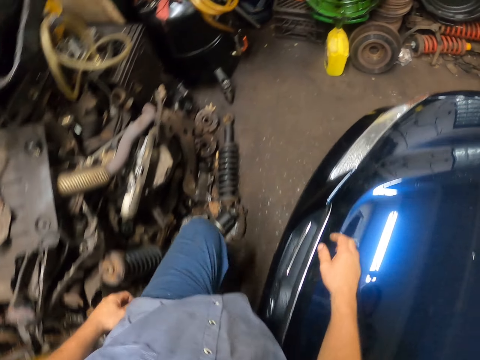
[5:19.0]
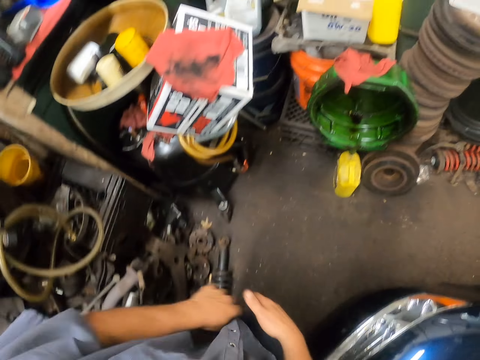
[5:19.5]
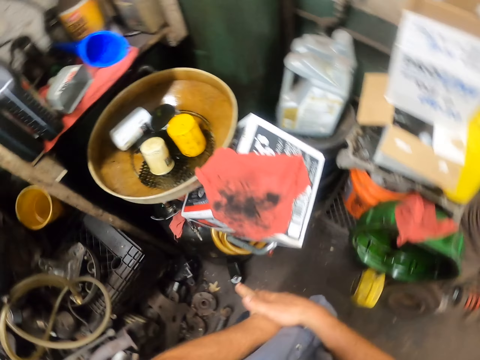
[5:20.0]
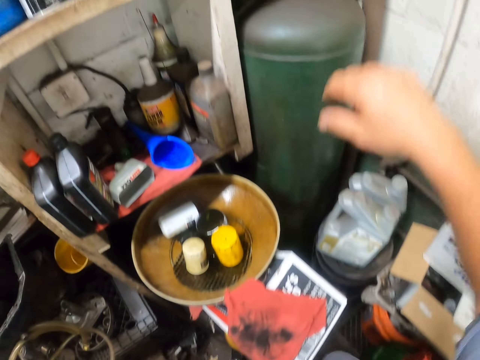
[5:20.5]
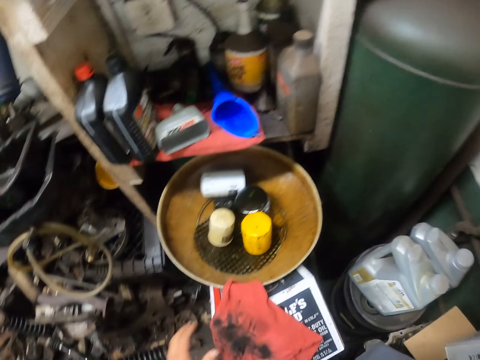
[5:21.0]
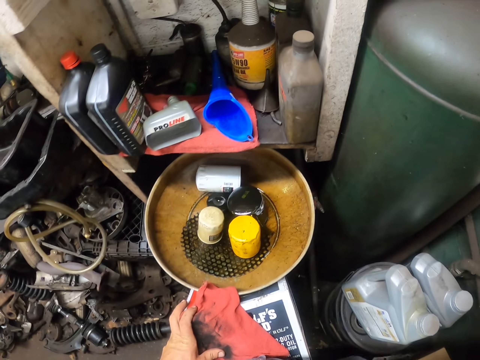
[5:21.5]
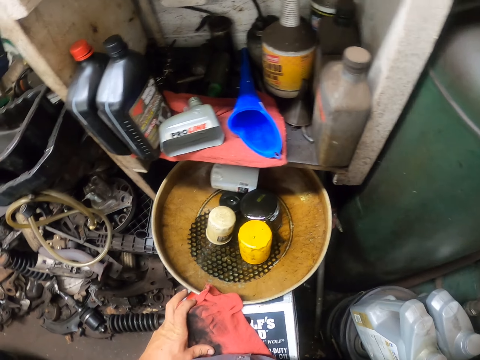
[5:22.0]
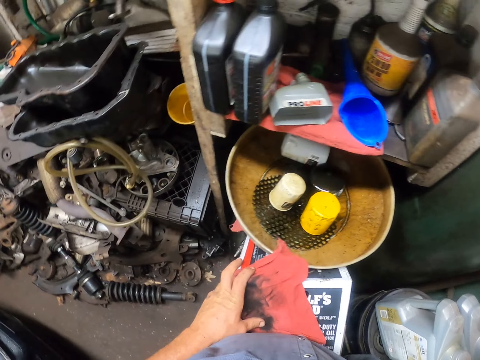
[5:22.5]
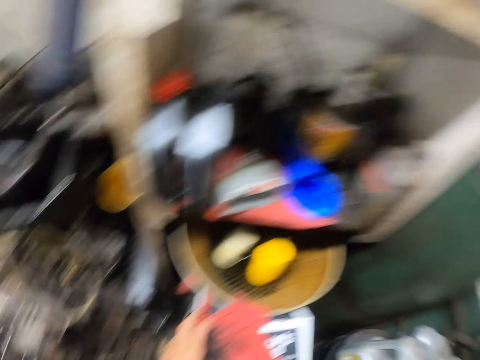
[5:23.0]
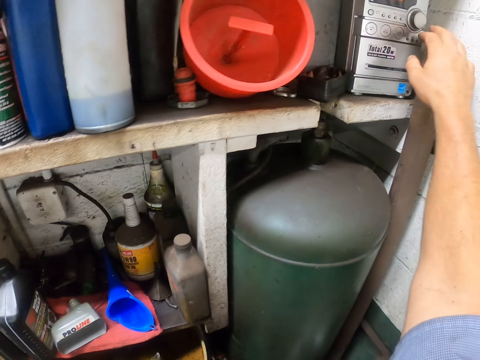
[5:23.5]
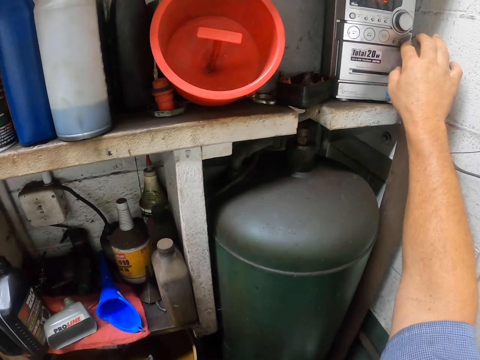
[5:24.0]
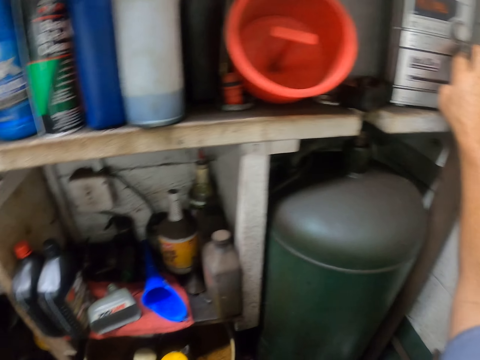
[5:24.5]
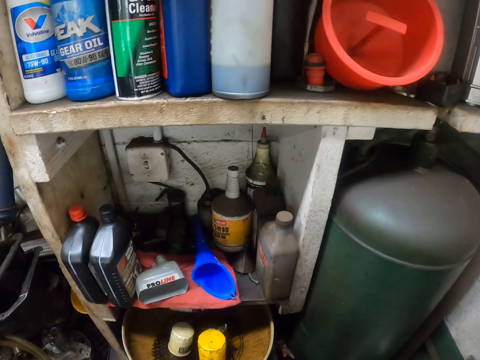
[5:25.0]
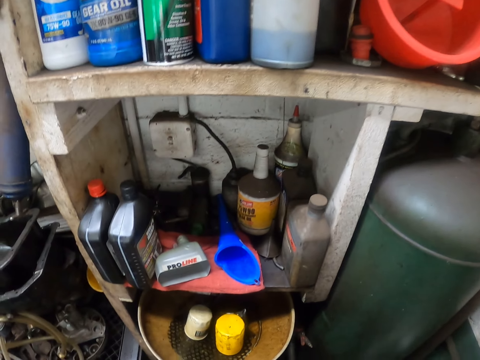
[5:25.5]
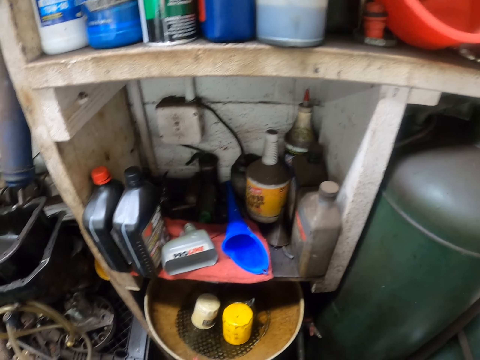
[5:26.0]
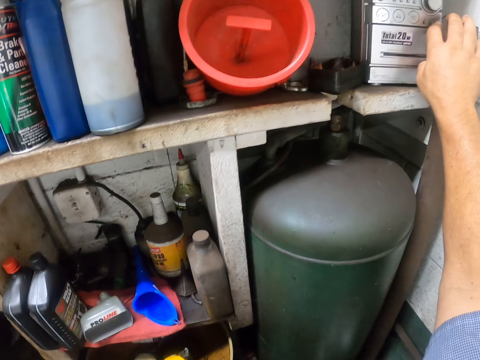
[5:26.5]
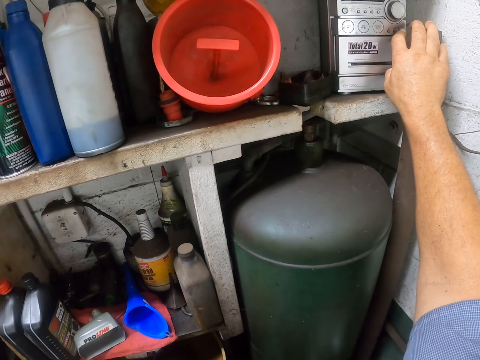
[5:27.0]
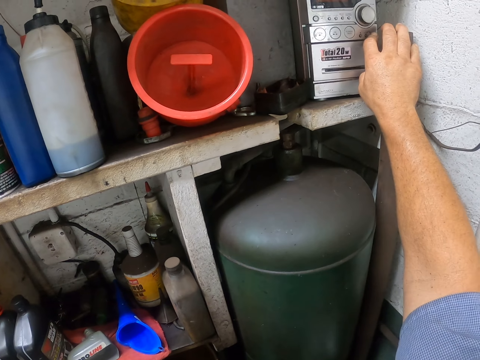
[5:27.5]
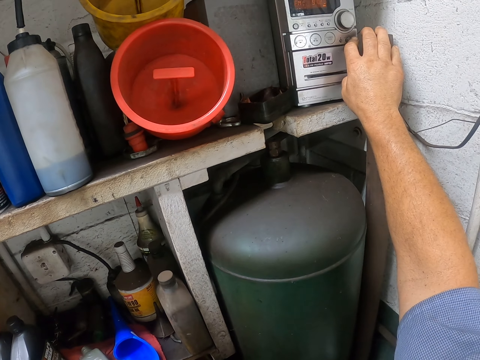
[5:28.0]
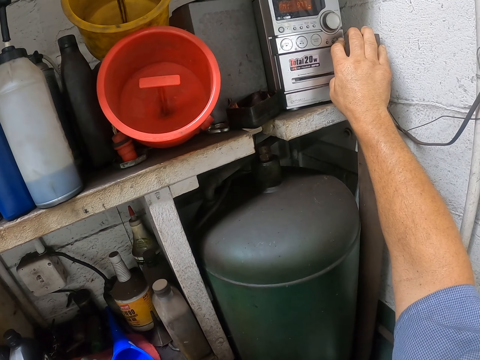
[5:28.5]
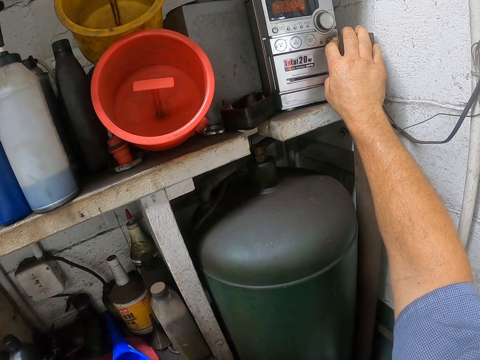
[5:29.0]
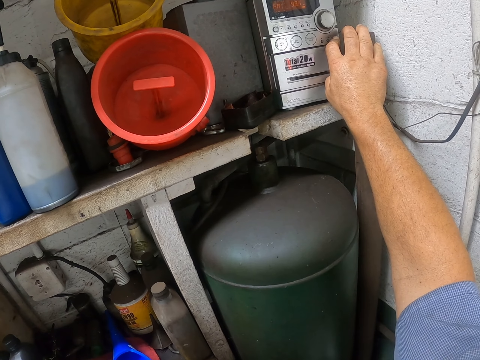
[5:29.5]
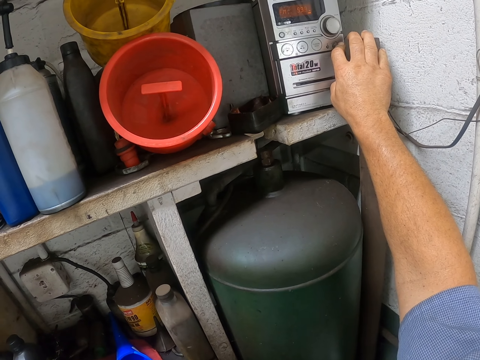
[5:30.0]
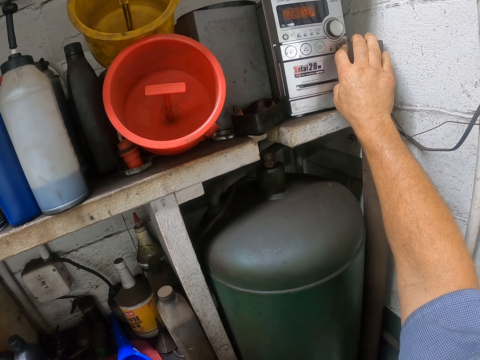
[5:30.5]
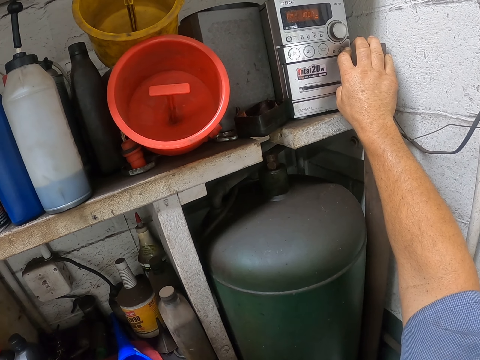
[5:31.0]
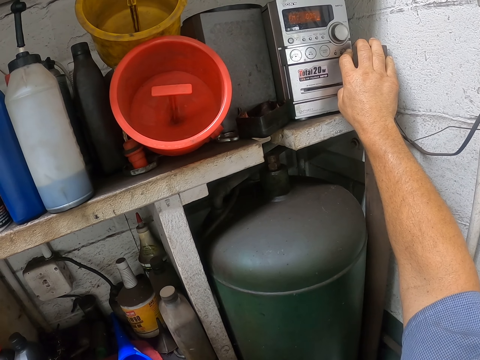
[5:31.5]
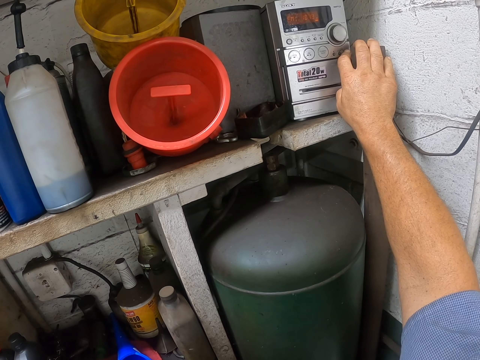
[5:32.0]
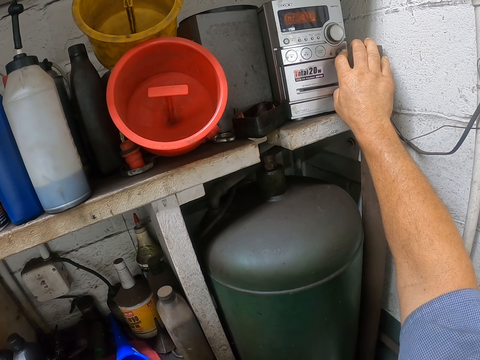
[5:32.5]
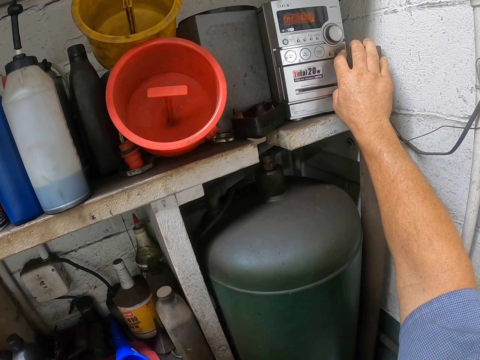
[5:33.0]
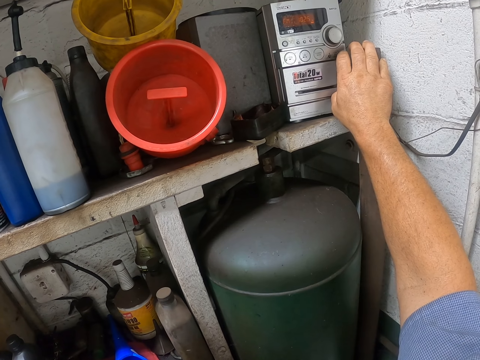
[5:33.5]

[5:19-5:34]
The camera wearer rubs hands together. They lift the right hand. They press a button on something with the right hand. They look at the shelf. They press the button on something. They look at something.

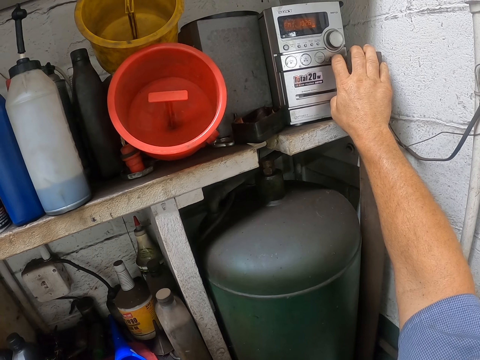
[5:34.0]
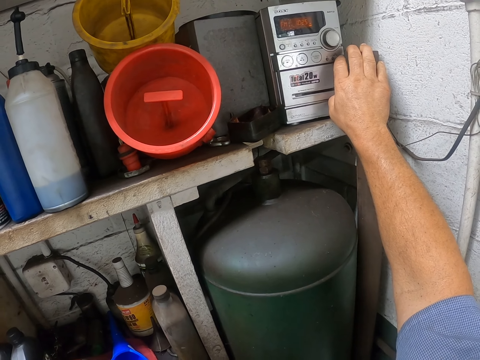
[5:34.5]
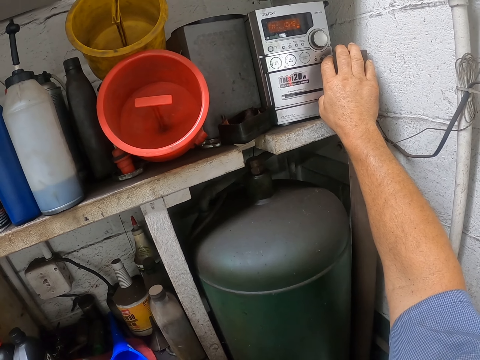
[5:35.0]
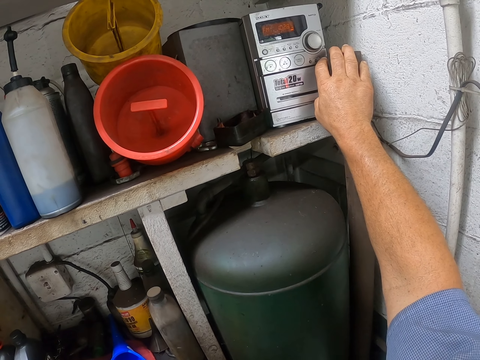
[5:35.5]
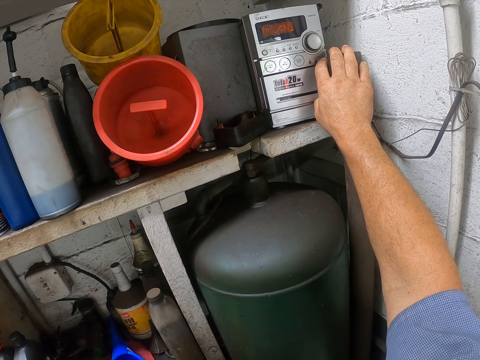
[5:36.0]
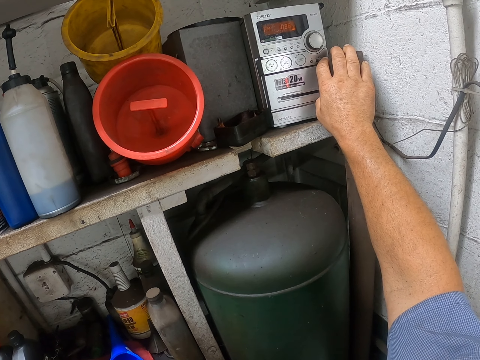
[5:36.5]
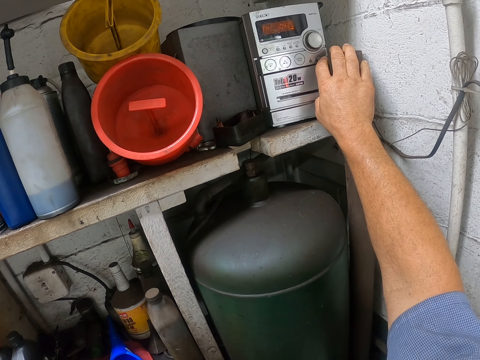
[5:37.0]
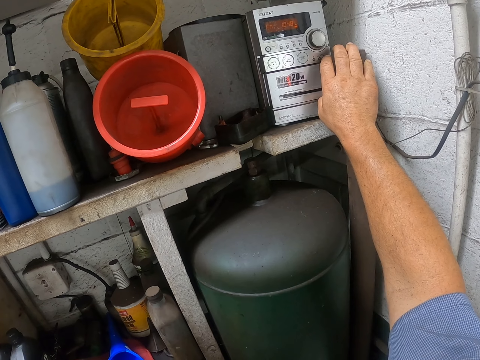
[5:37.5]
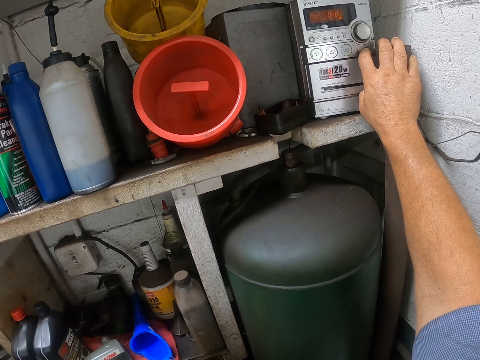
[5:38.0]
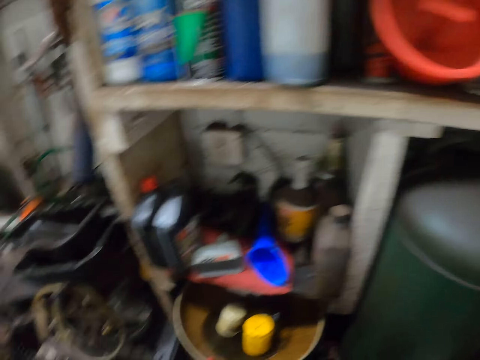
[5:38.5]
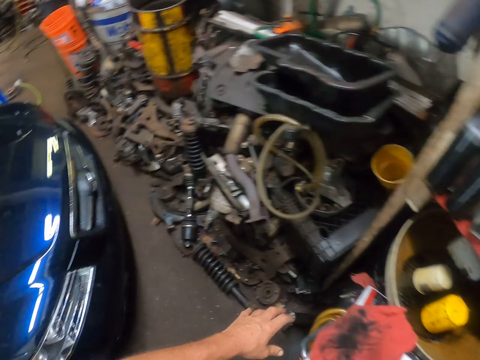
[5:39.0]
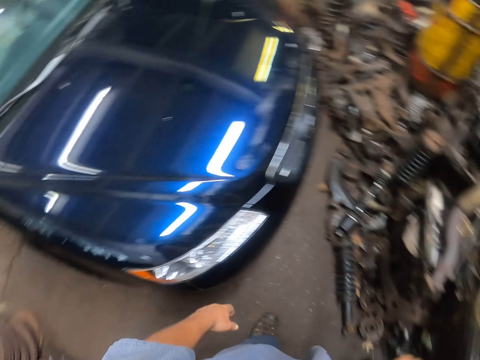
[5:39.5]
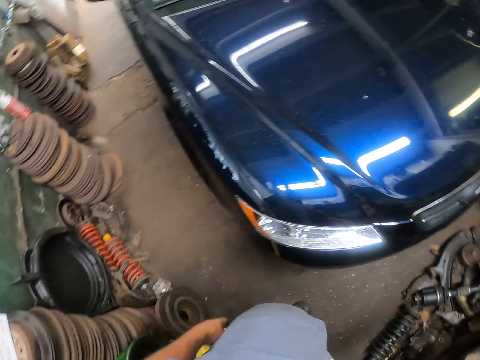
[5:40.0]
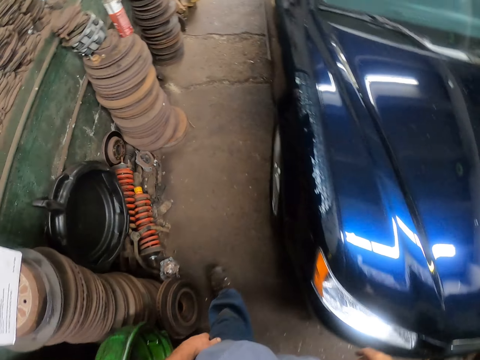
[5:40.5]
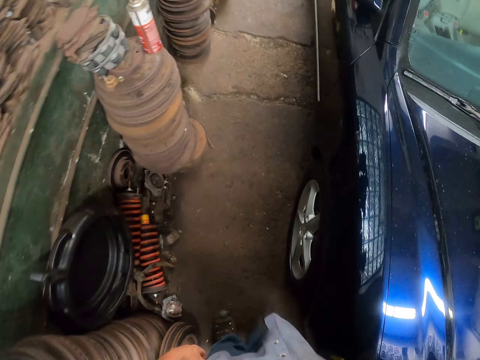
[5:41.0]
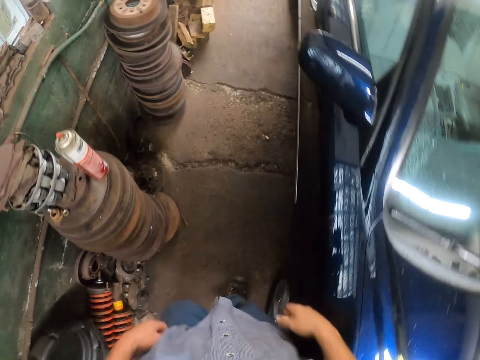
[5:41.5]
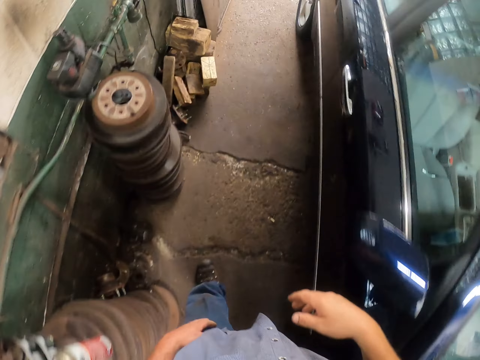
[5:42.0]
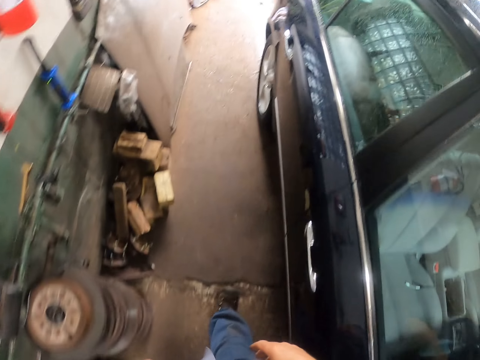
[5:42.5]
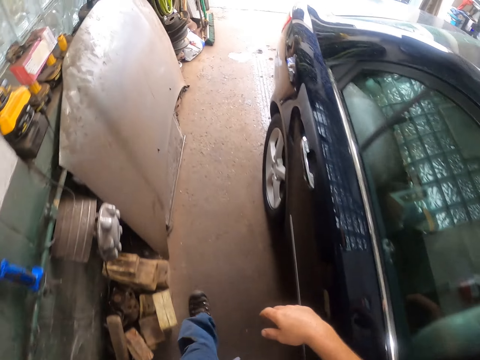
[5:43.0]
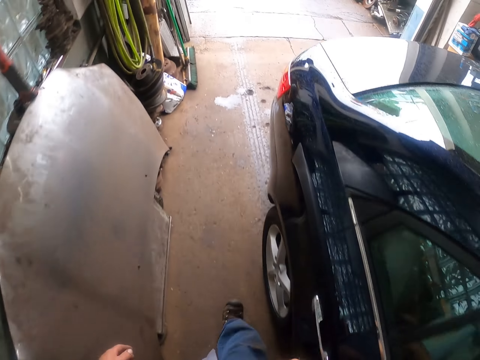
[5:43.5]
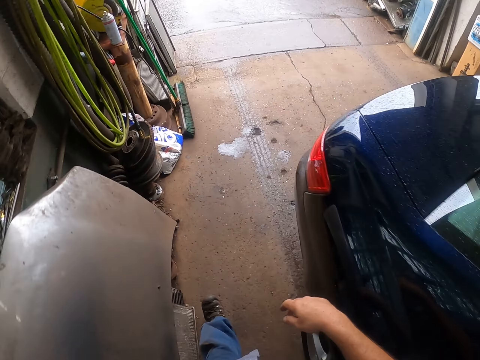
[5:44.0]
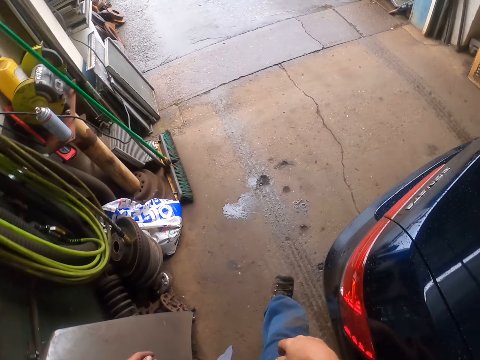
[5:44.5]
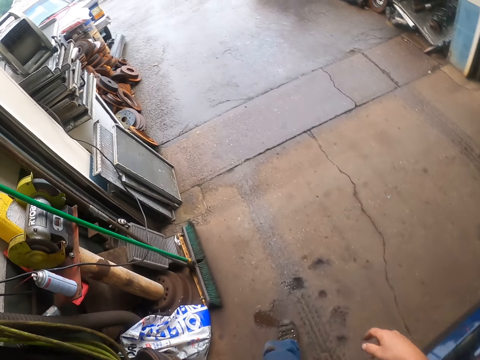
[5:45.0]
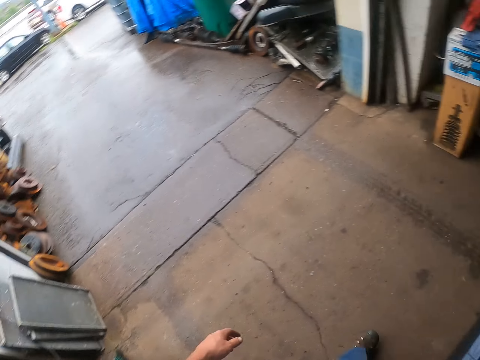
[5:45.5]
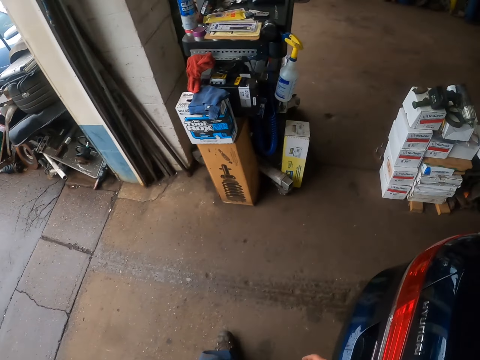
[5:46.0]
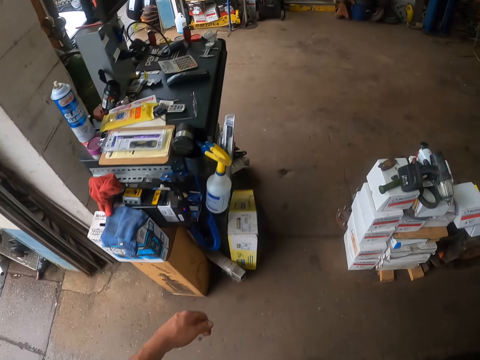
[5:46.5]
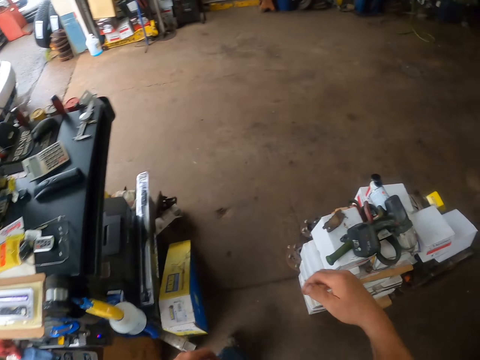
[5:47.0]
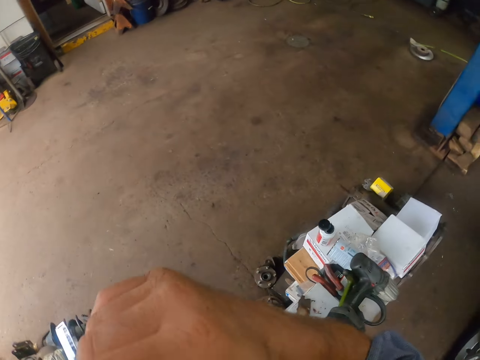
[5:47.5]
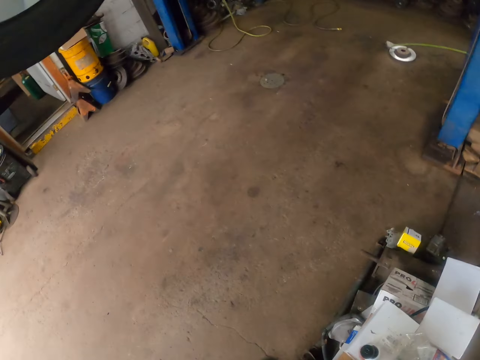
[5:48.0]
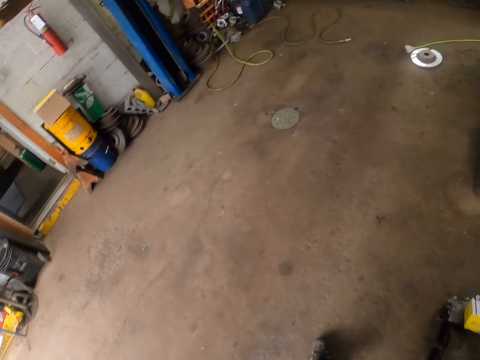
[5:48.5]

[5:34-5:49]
The camera wearer moves around the right index finger. They look at something. They look around. They move around. They walk ahead repeatedly. They lift the right hand.
